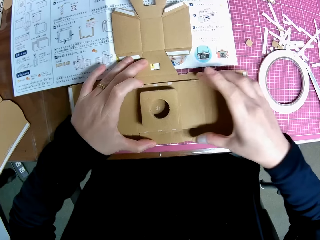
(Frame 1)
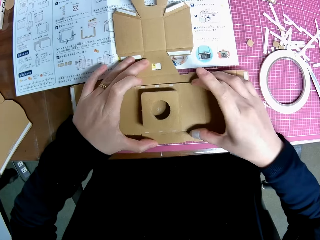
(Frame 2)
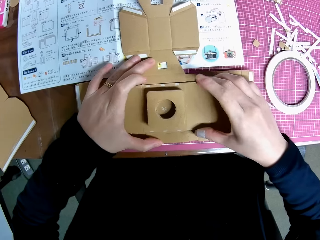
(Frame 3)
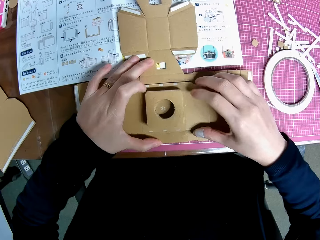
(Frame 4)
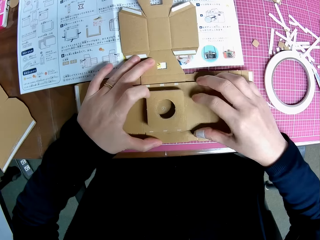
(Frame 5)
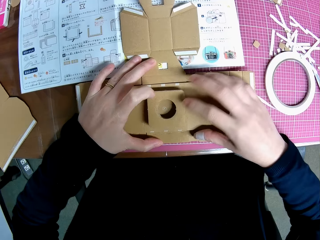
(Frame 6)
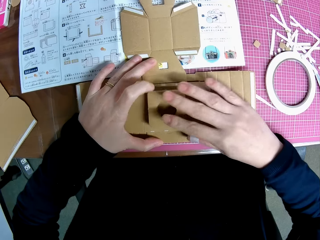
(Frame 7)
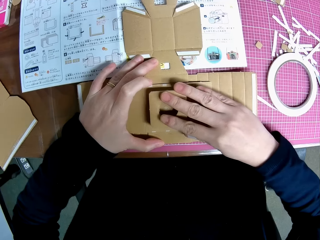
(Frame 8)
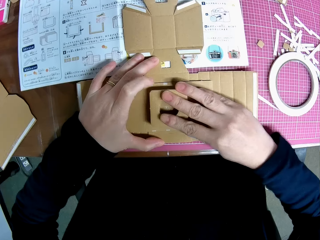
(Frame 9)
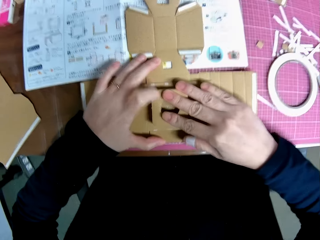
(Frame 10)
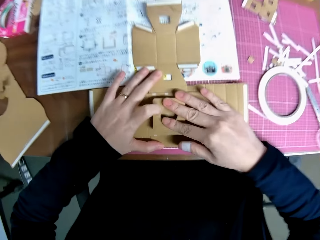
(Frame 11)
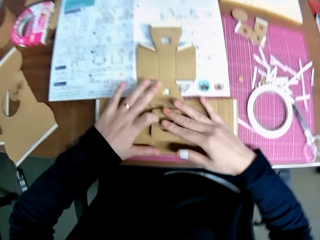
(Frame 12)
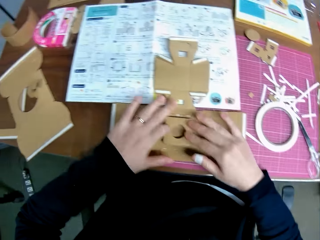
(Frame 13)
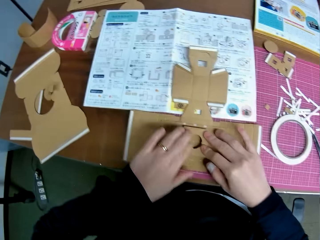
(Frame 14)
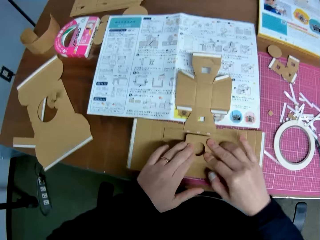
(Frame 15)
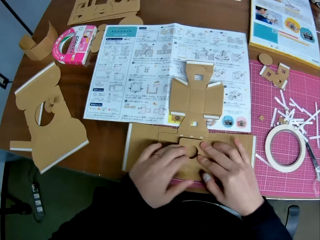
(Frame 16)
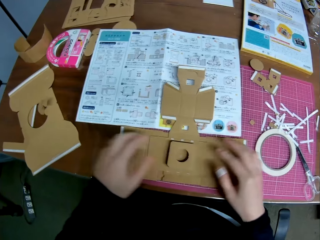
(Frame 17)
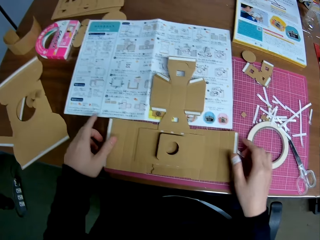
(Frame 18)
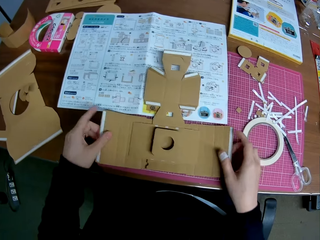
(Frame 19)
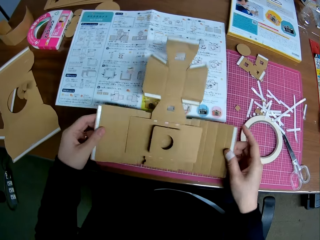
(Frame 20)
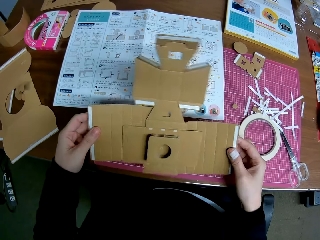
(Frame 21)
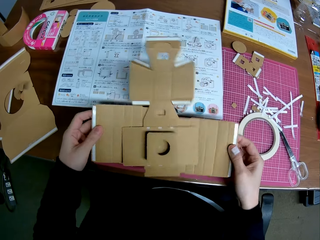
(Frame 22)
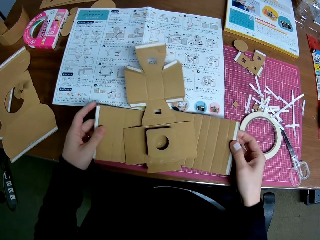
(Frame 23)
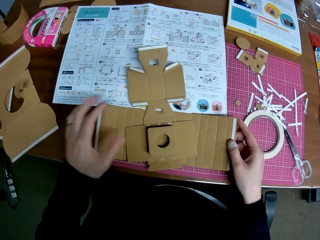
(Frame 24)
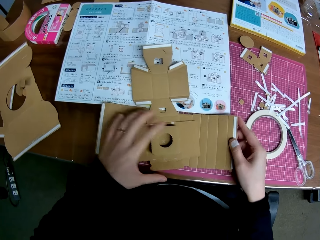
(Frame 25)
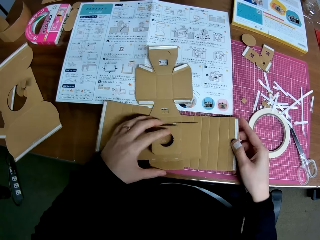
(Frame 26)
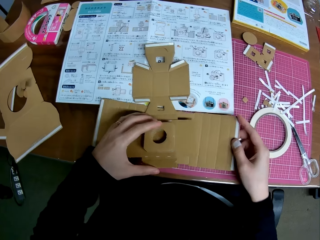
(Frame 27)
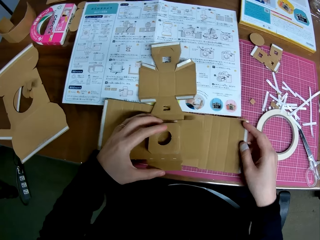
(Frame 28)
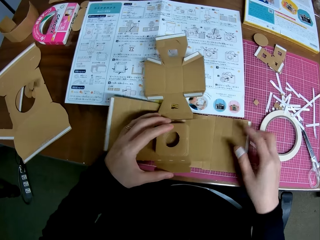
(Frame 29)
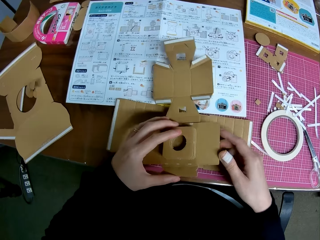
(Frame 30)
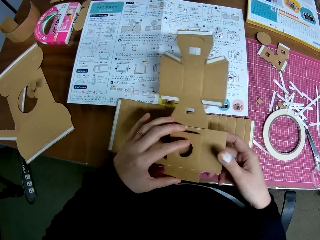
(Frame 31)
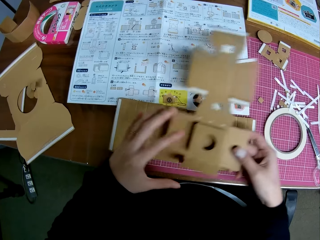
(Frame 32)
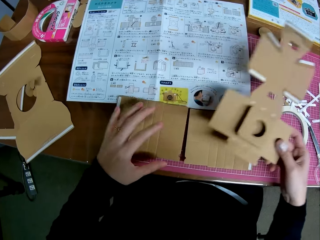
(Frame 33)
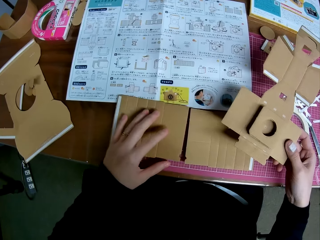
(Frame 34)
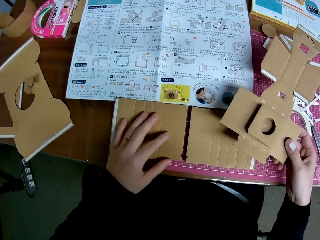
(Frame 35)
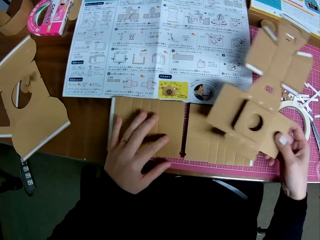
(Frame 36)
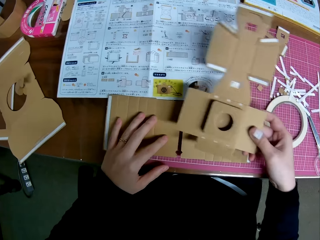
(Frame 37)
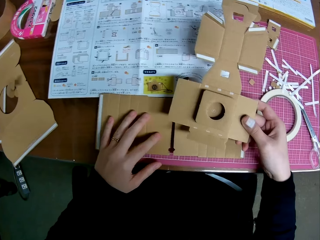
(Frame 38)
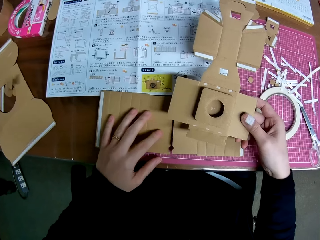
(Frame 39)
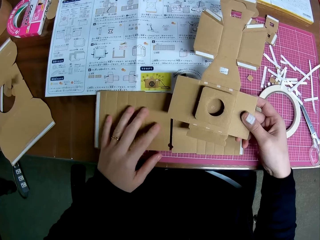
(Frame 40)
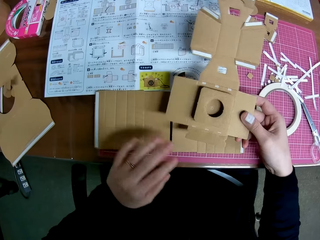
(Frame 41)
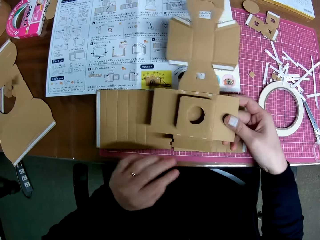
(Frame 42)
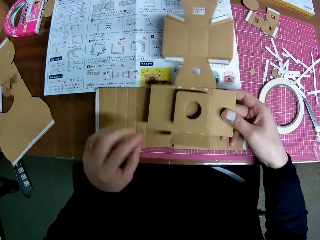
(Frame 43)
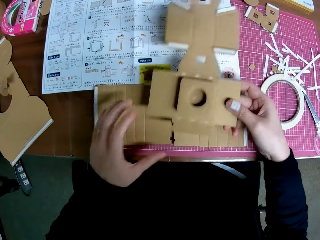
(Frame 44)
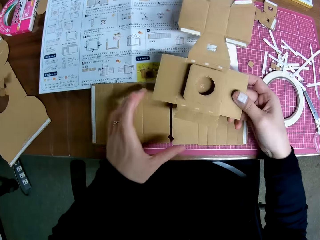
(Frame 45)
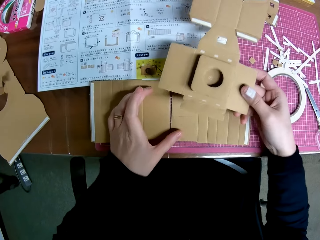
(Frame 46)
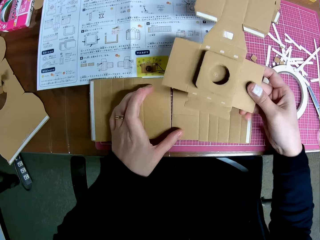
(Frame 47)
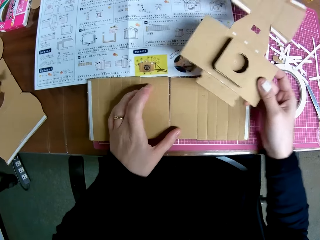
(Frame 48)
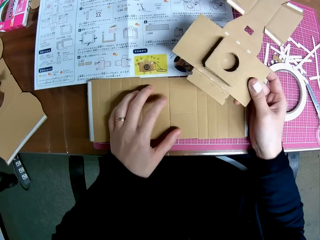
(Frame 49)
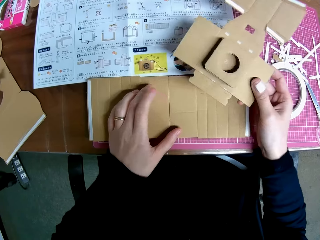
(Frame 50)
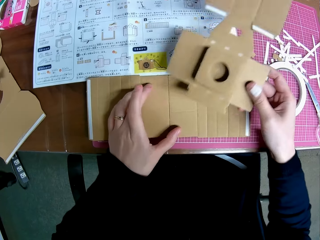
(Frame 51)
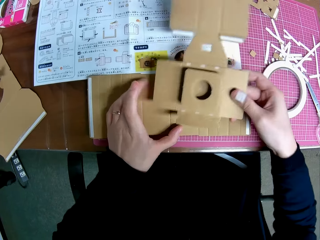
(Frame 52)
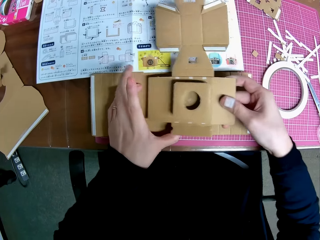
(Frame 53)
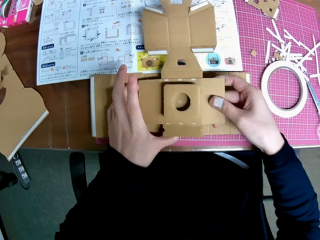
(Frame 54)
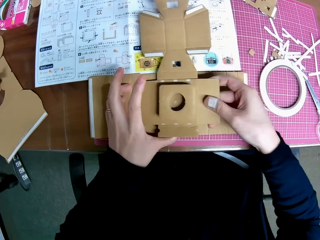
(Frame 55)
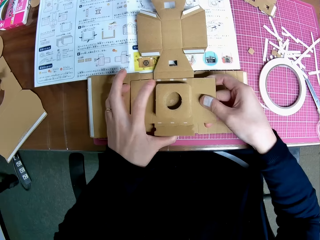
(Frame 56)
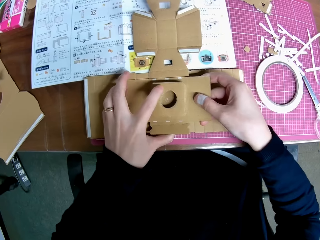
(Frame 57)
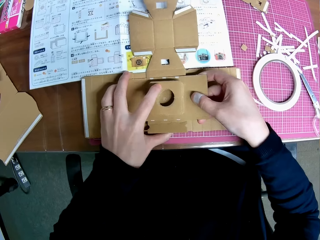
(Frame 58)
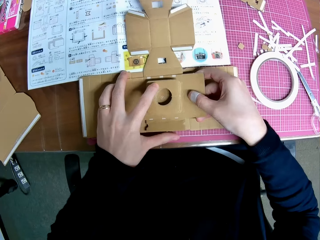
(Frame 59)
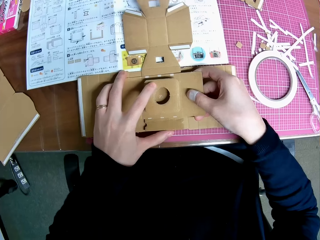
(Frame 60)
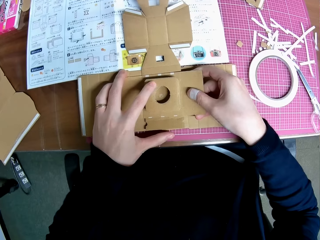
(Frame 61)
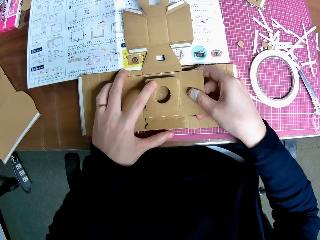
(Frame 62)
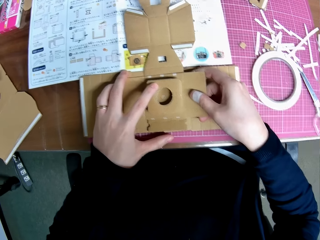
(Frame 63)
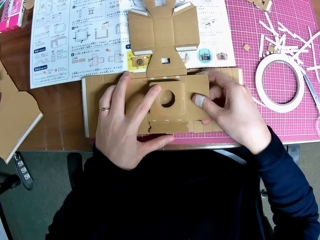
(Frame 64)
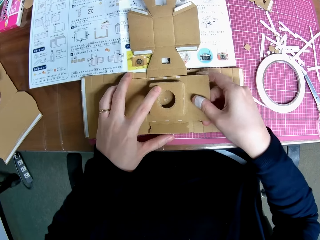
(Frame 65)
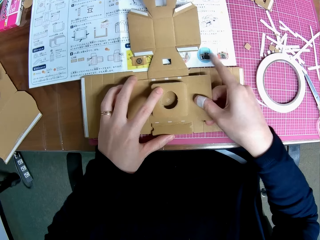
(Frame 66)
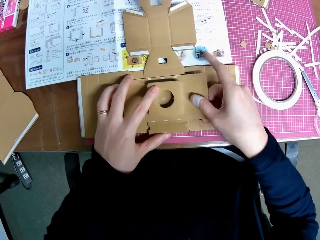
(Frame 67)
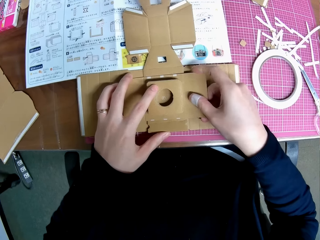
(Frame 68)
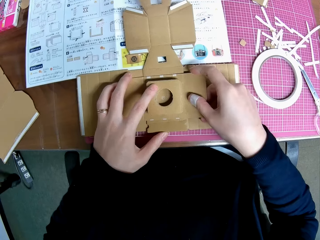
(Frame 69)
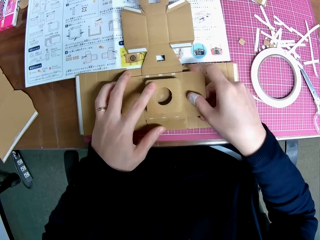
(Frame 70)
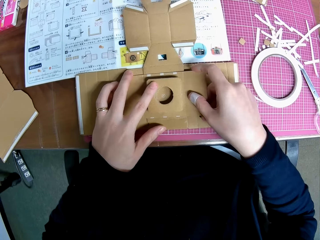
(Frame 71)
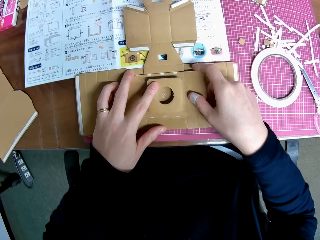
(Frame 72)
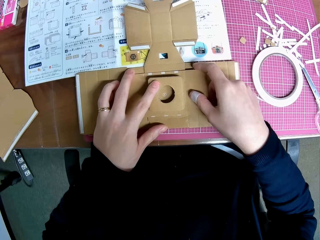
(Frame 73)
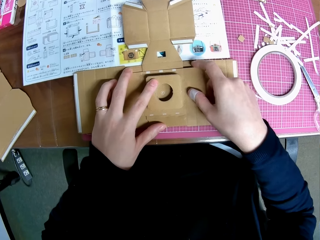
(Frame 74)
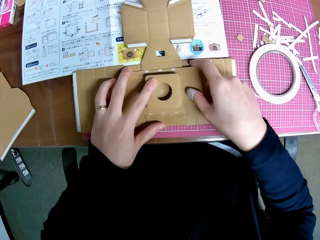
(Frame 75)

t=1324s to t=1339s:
The camera wearer presses the lens model on the body model. She picks up the paper camera model with both hands. She picks the lens and body model with her left hand. She passes the lens and body model from her left hand to her right hand. She adjusts the pieces on the cutting mat. She places the lens and body model on the pieces on the cutting mat.

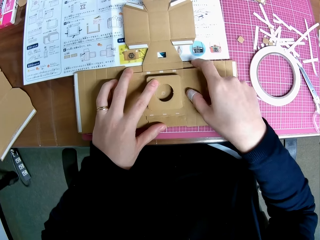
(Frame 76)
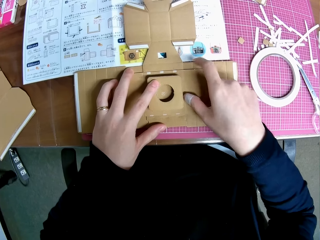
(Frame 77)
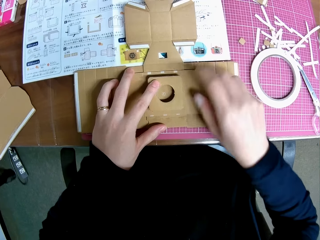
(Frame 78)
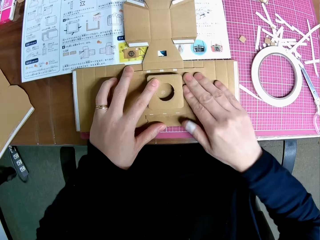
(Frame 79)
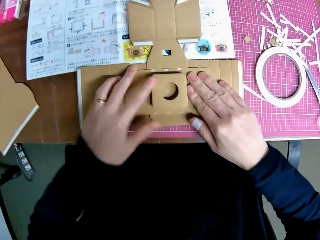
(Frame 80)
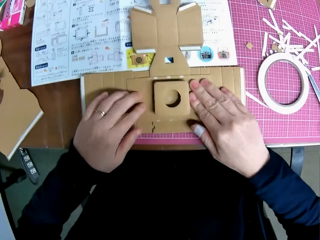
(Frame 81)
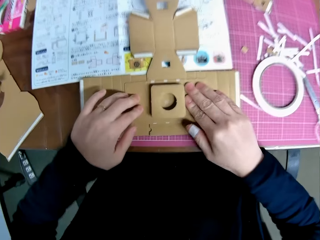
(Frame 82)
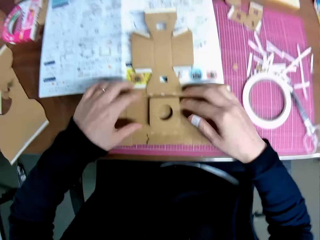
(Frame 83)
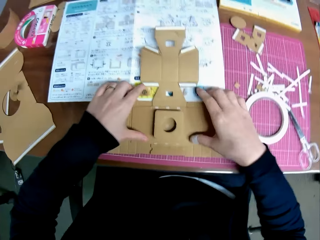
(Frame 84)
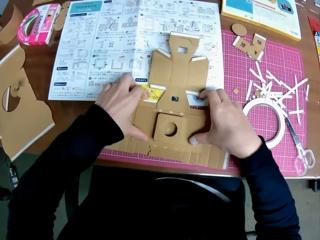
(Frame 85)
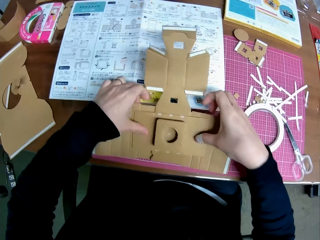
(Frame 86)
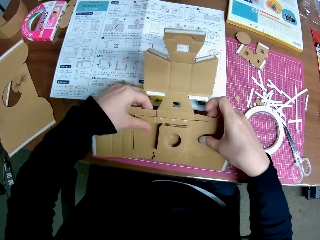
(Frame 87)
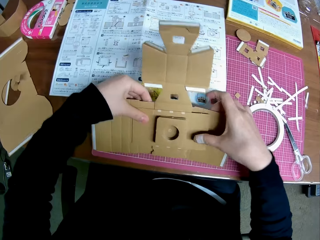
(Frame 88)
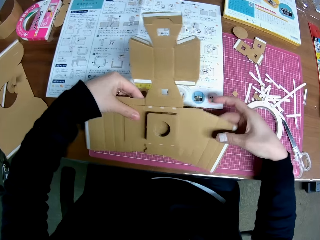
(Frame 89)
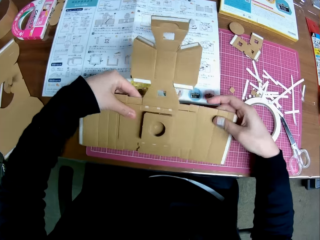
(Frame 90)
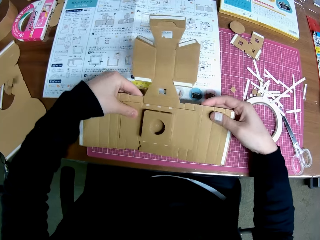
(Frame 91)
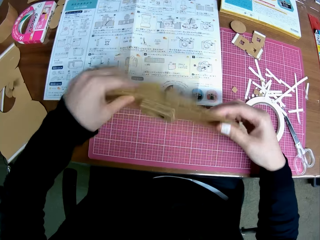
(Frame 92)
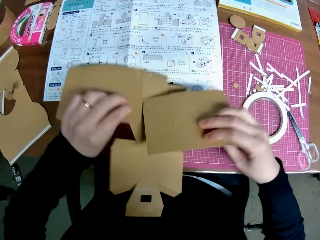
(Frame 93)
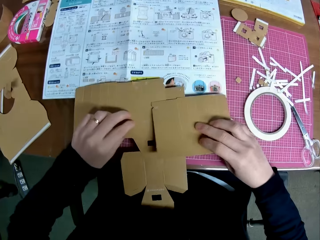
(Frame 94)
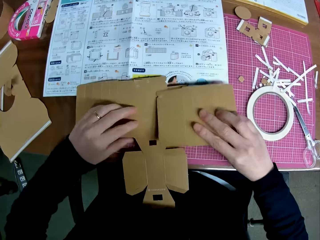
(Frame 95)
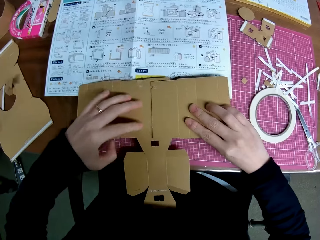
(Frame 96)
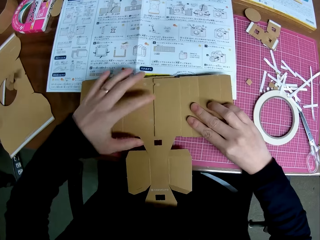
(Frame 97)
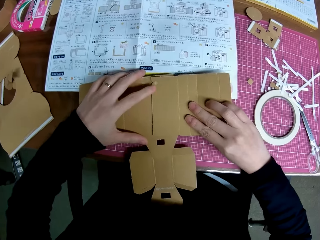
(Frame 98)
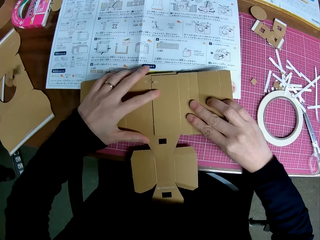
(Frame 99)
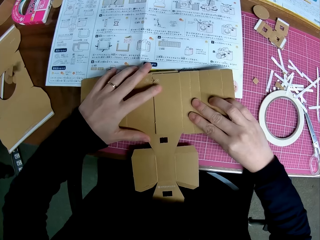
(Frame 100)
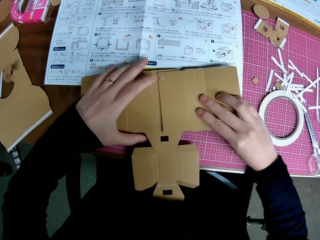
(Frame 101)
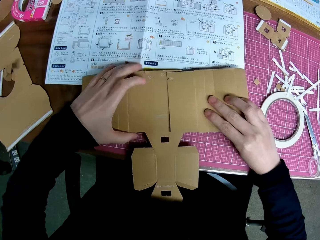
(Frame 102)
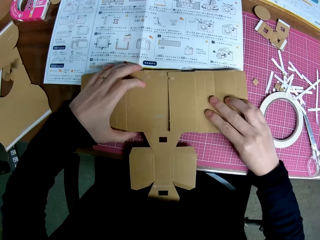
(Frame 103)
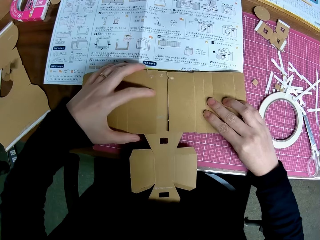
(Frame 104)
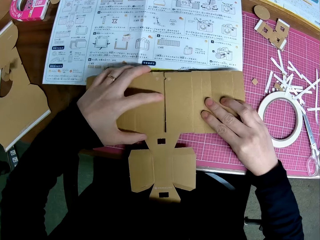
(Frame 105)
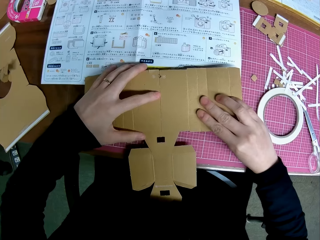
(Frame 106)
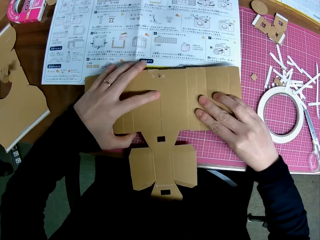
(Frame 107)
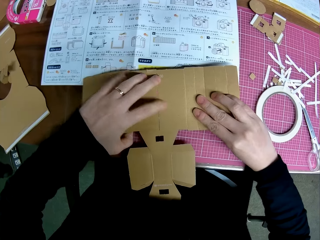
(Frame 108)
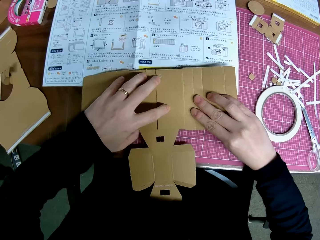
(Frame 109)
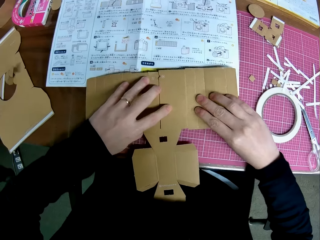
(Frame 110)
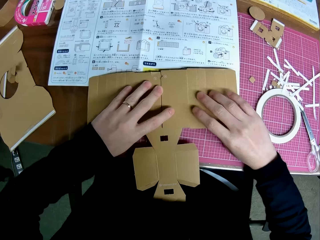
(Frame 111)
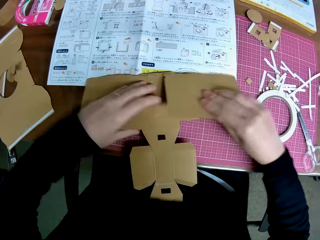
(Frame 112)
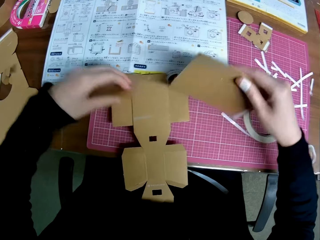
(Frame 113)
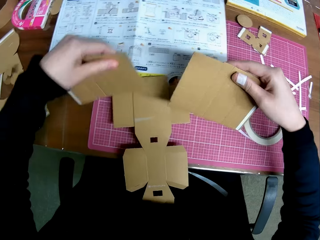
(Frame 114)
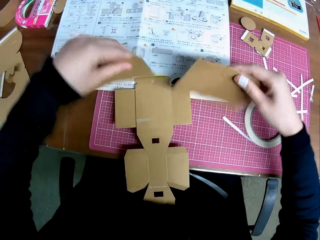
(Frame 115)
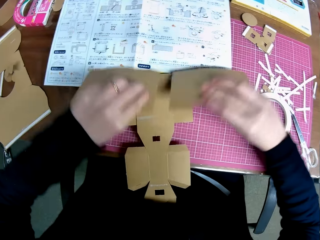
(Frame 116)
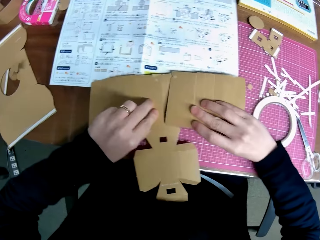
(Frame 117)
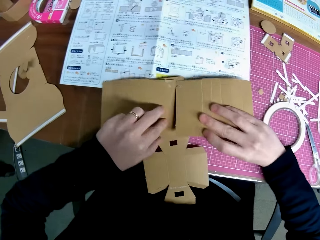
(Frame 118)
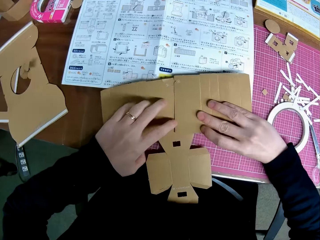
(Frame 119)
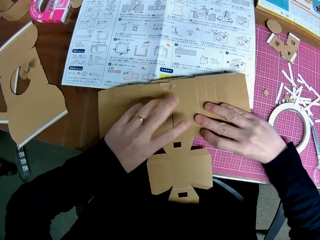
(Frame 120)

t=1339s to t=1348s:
The camera wearer picks up the camera model with both hands. They flip the camera model on the cutting mat. They adjust the pieces on the camera model. They assemble the paperboards.
